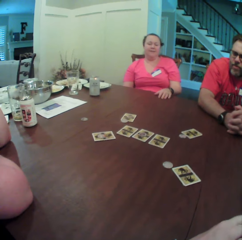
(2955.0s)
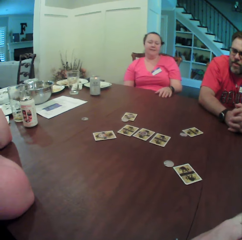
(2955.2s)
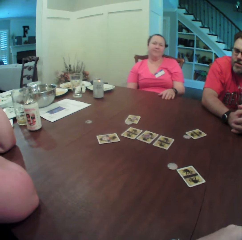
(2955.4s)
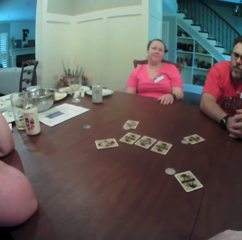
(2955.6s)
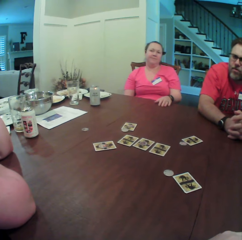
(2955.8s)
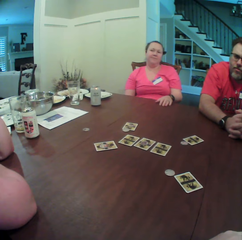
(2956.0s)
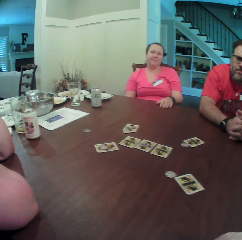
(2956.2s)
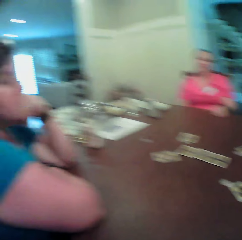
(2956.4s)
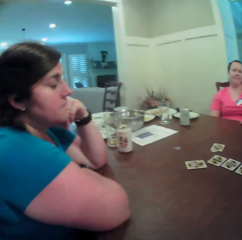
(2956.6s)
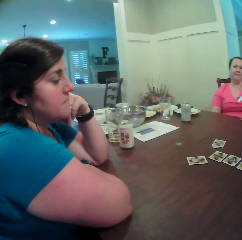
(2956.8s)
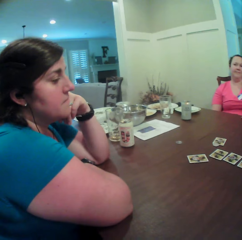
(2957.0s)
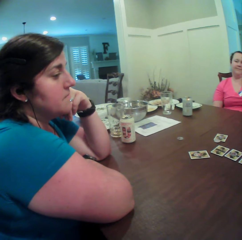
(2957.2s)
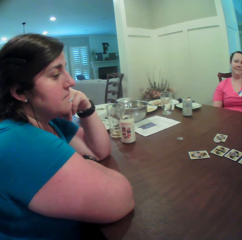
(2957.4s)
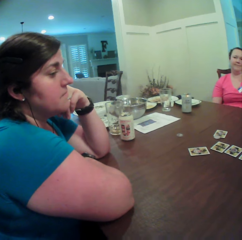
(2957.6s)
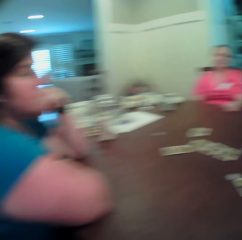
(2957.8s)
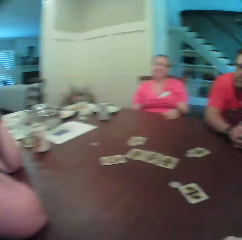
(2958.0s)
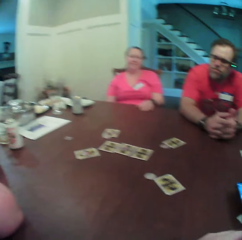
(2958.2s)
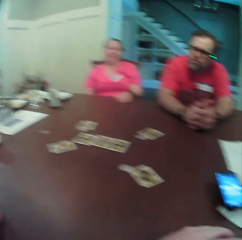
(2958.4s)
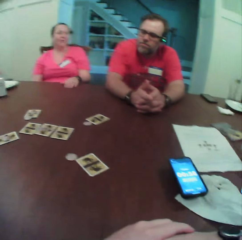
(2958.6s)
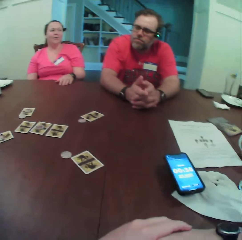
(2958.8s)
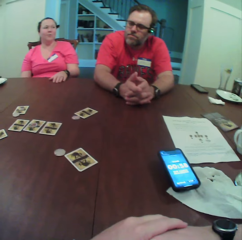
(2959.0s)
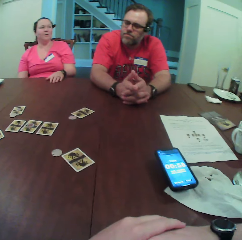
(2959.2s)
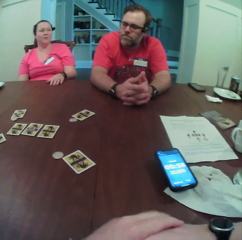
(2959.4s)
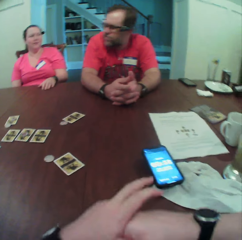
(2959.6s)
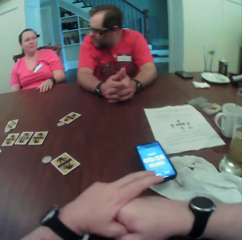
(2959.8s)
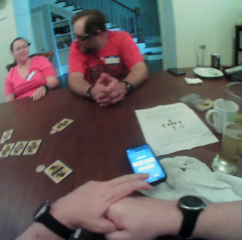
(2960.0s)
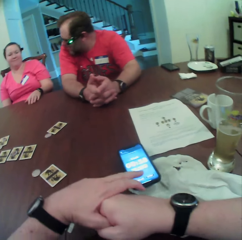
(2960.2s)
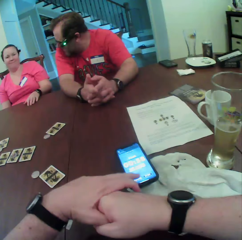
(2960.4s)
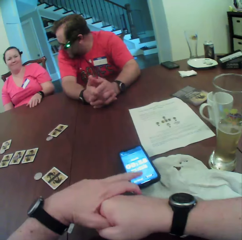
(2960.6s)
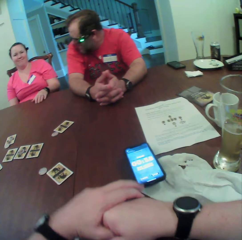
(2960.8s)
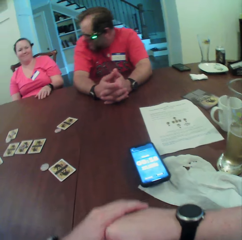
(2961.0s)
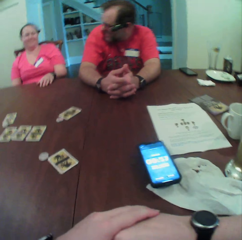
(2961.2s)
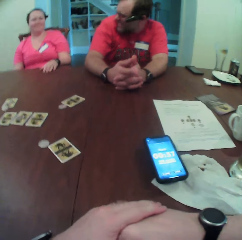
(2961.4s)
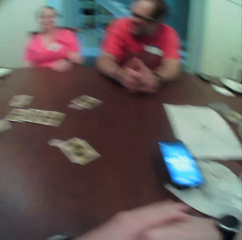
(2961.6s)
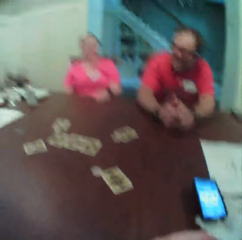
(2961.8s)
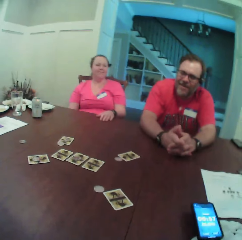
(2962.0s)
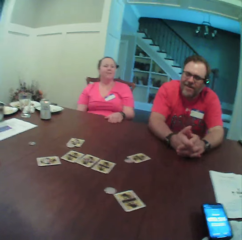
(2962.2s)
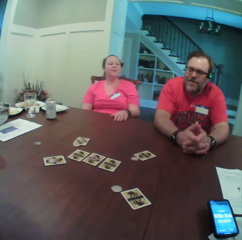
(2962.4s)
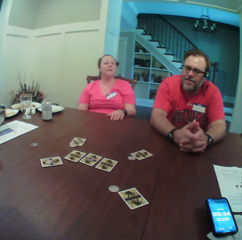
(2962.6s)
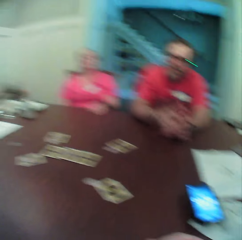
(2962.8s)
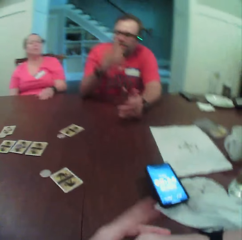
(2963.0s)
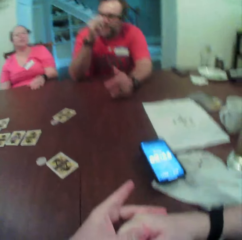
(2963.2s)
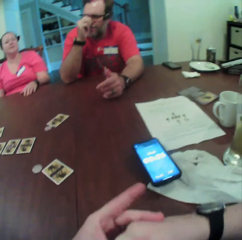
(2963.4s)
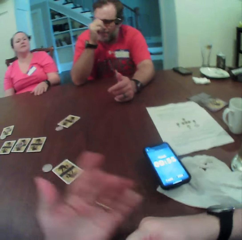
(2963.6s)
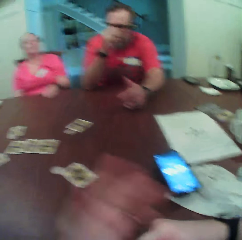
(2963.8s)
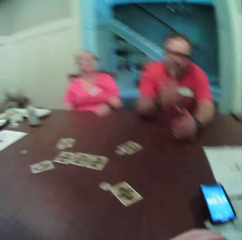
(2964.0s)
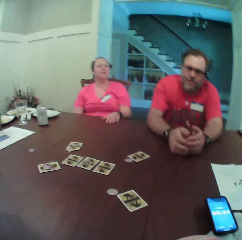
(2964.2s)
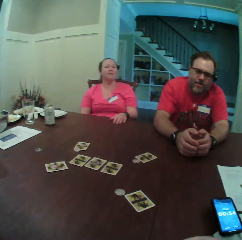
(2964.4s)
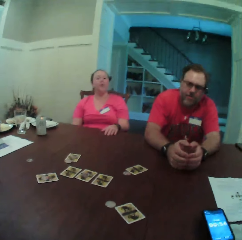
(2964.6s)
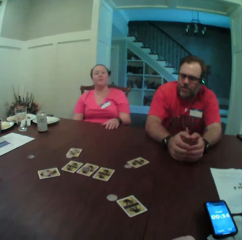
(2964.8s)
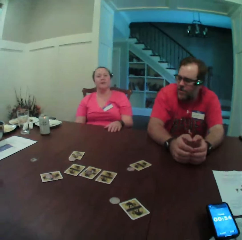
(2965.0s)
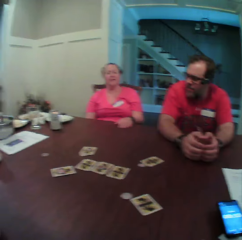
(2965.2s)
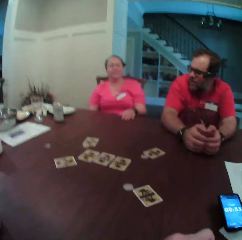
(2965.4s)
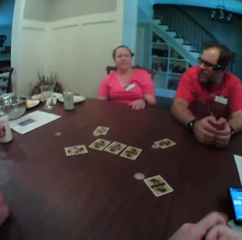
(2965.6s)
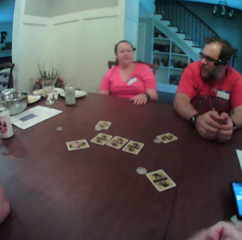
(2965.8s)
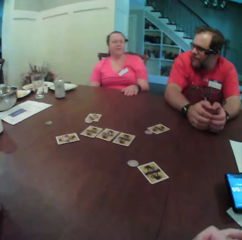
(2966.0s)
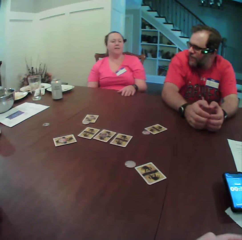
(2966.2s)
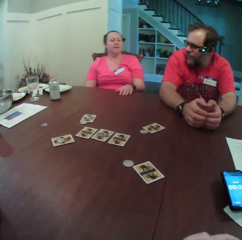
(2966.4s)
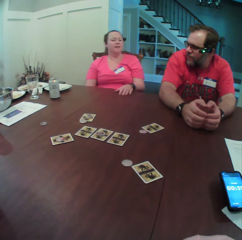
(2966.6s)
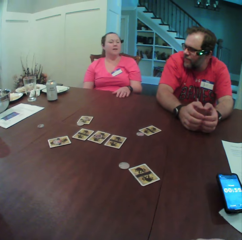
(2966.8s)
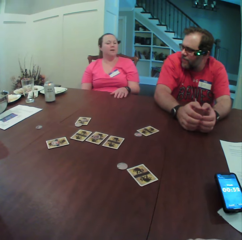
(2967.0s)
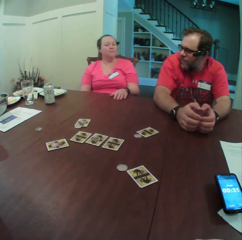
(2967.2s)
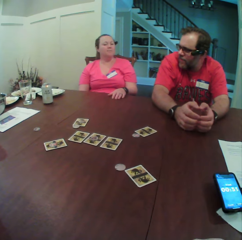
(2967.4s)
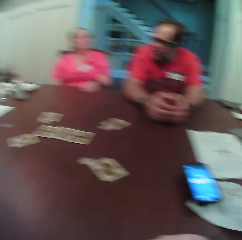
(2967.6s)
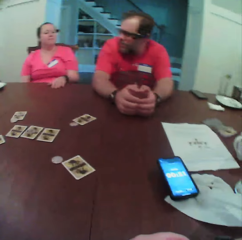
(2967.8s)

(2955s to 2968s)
The camera wearer looks around. He turns towards the woman. He taps his phone on the table with his left hand. The man touches his glasses with his right hand and drops his right hand on the table. The camera wearer swings a hand.

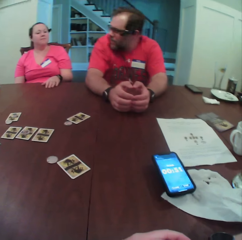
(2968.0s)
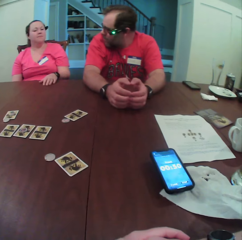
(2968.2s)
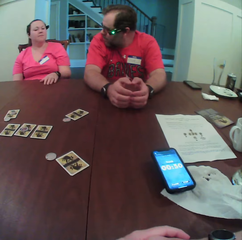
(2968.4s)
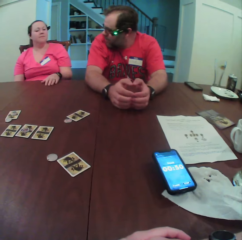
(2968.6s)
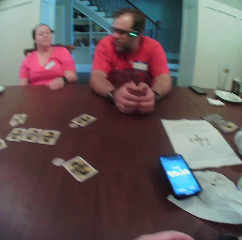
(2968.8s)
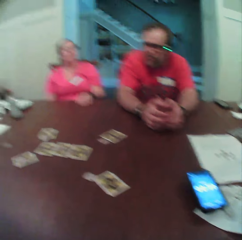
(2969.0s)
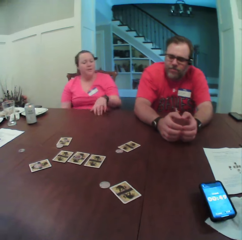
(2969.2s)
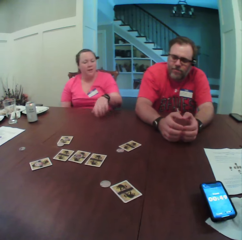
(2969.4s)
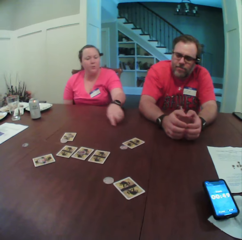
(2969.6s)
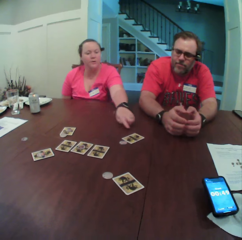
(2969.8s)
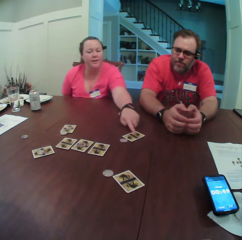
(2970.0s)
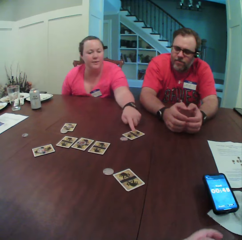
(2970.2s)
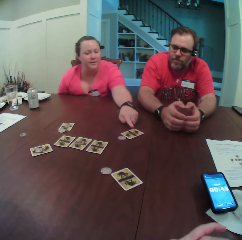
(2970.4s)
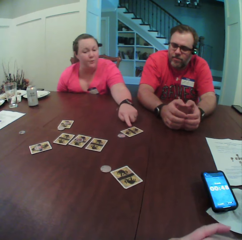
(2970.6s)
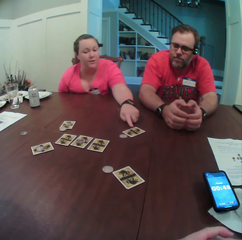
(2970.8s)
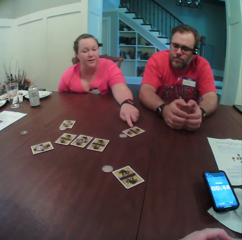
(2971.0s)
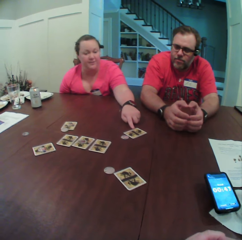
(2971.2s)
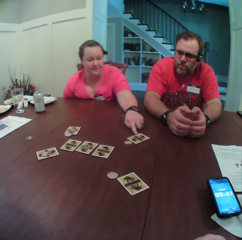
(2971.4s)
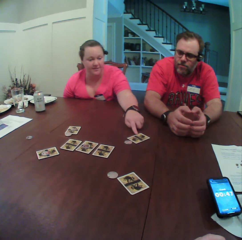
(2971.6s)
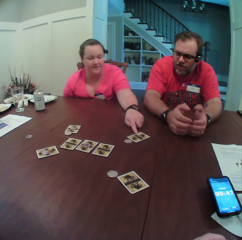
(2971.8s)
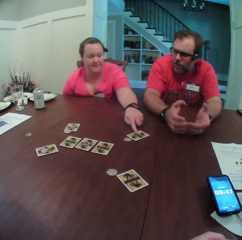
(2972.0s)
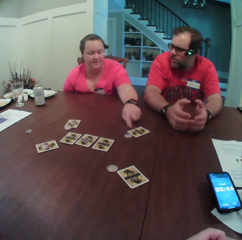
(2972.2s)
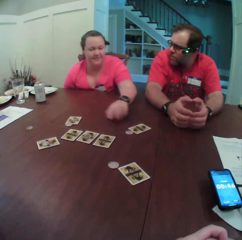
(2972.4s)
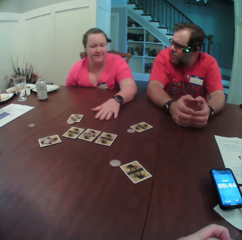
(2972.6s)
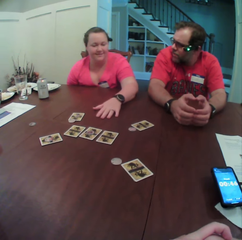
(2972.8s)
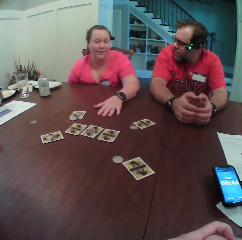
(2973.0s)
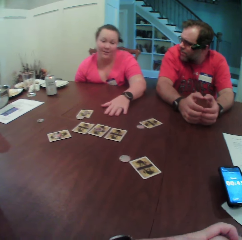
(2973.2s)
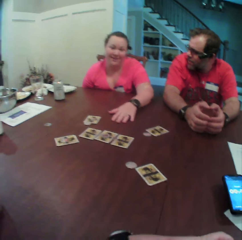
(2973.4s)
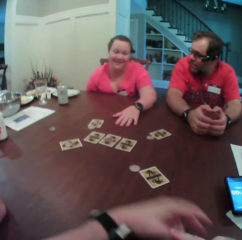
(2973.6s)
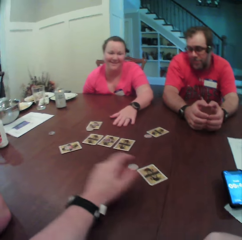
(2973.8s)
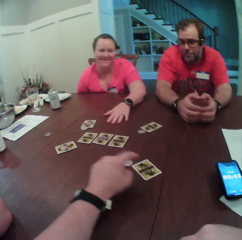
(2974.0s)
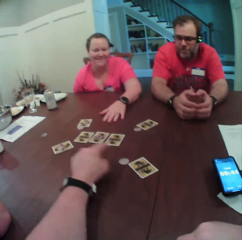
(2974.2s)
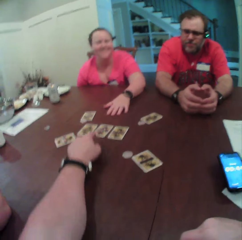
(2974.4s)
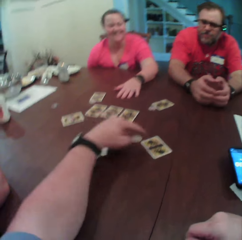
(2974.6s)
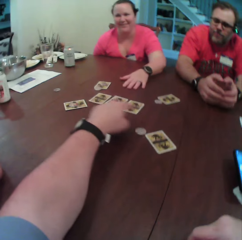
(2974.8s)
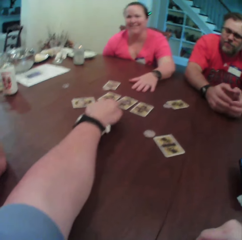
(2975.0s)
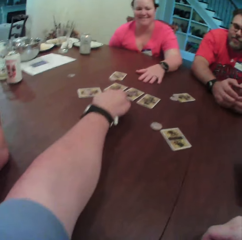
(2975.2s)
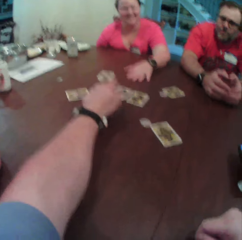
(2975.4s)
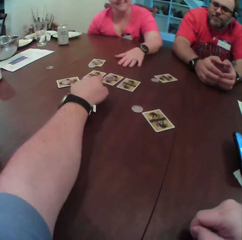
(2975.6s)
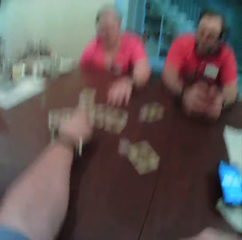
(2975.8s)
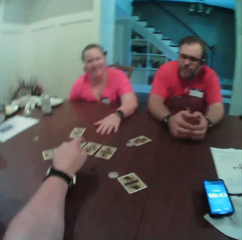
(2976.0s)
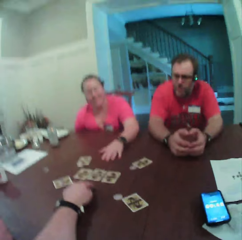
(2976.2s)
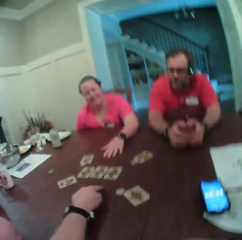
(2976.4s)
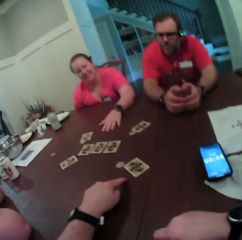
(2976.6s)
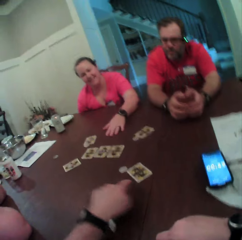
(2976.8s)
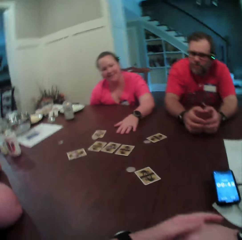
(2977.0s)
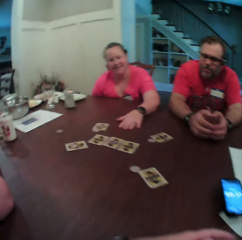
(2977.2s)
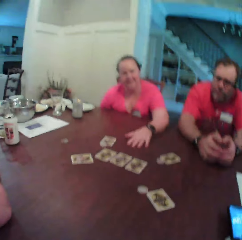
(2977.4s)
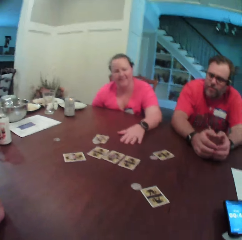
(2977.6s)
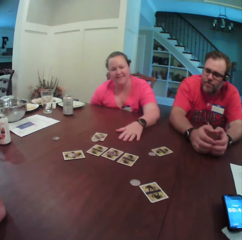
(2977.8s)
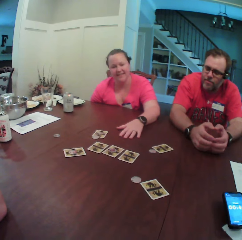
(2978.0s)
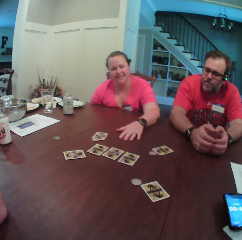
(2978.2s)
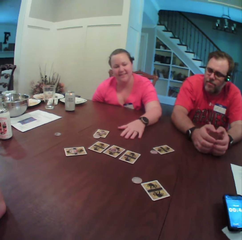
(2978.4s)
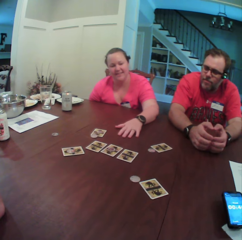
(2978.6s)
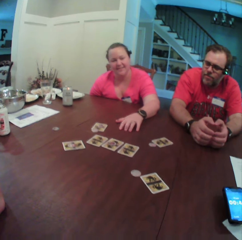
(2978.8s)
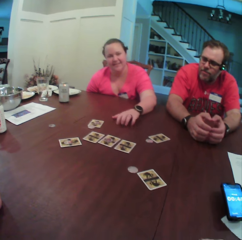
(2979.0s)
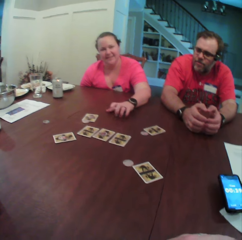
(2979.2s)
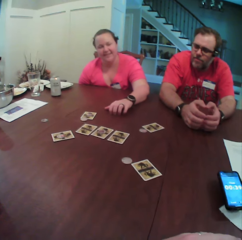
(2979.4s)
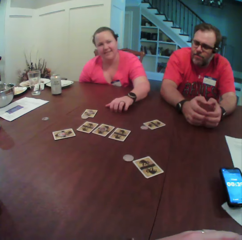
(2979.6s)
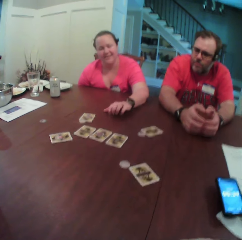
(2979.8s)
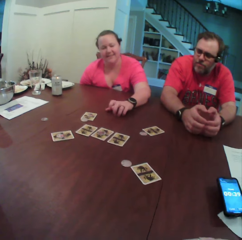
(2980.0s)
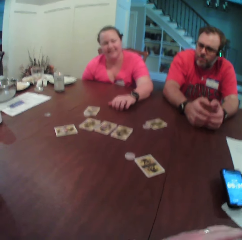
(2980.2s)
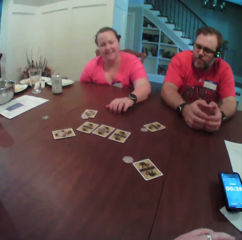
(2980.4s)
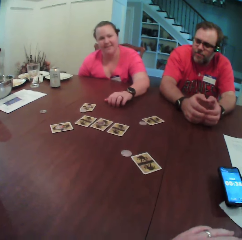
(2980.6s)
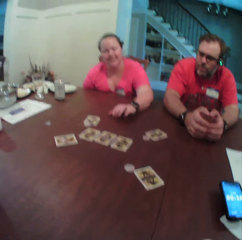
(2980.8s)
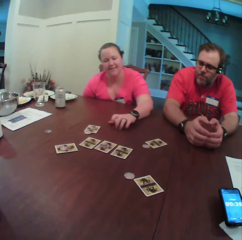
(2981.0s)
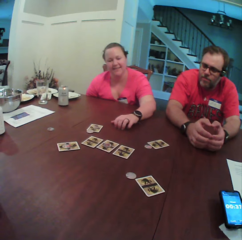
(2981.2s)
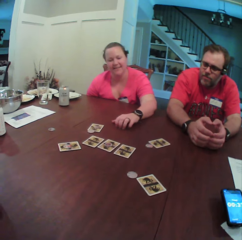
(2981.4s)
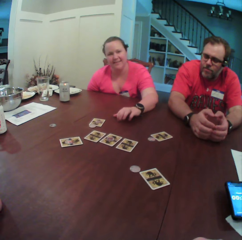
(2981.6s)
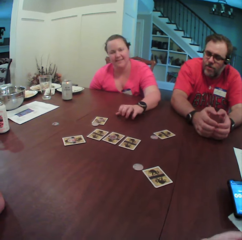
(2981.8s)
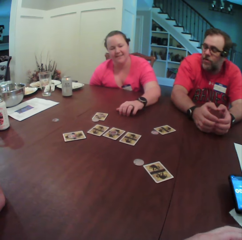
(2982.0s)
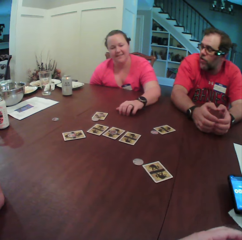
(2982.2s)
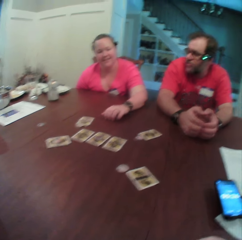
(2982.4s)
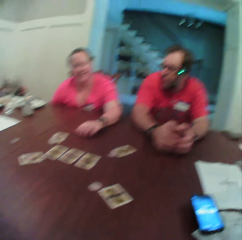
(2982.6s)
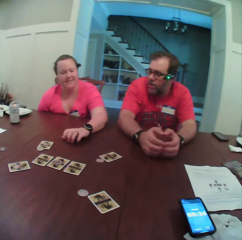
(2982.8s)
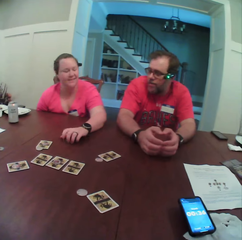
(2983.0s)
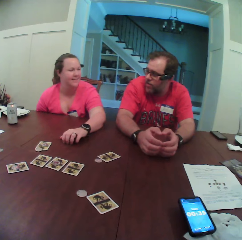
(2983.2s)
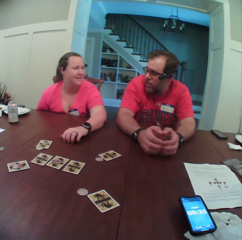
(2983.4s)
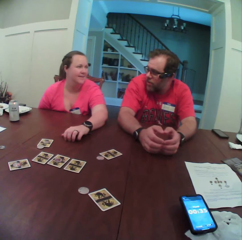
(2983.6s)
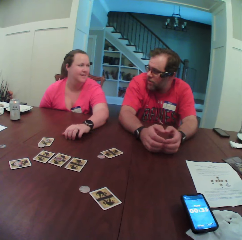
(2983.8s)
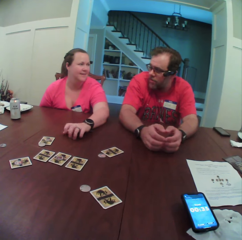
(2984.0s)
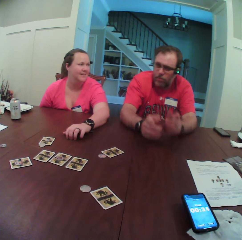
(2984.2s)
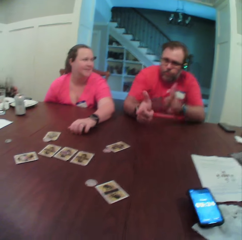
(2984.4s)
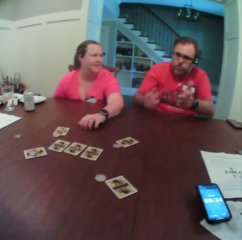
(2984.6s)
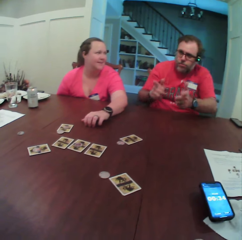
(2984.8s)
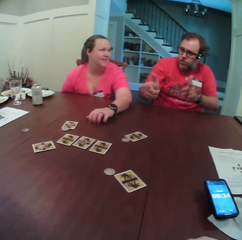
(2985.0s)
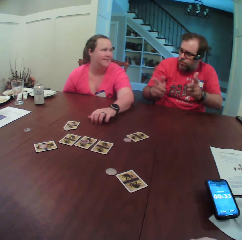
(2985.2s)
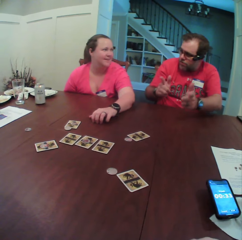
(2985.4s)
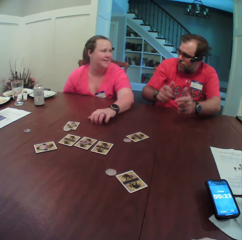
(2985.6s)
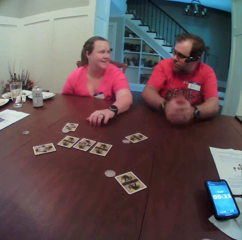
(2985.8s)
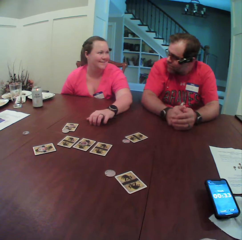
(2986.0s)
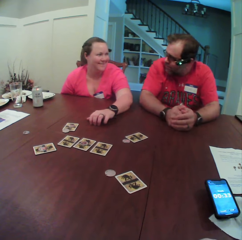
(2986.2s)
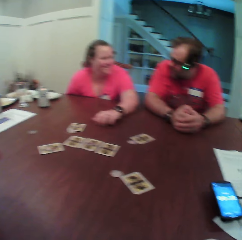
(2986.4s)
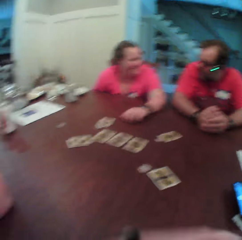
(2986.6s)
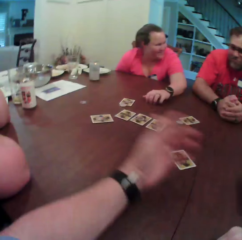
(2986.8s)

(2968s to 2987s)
The woman points to the card on the table with her left hand. She places her left palm on the table. The camera wearer points his left hand at the cards on the table. He withdraws his left hand from the cards on the table. The woman taps the table with her left hand. The man removes both hands from the table. Another man places both hands on the table.
